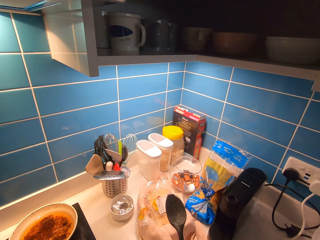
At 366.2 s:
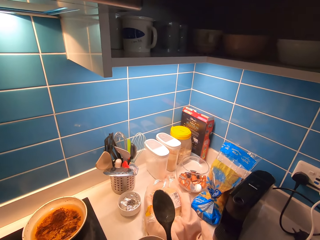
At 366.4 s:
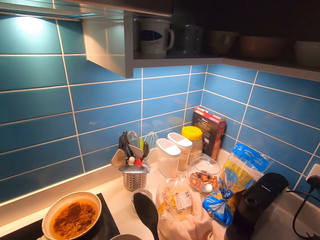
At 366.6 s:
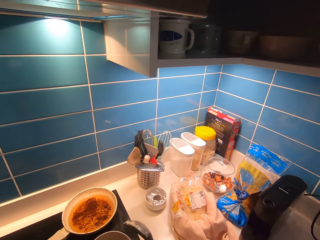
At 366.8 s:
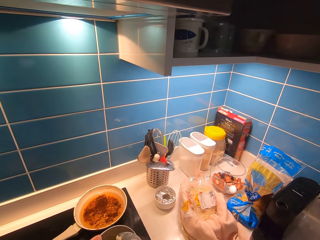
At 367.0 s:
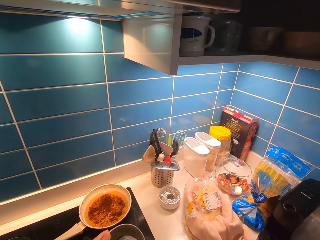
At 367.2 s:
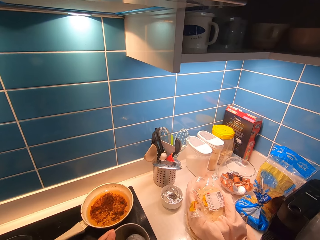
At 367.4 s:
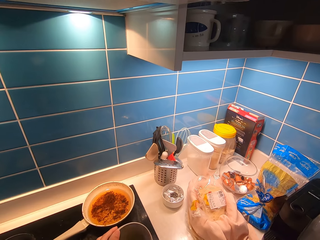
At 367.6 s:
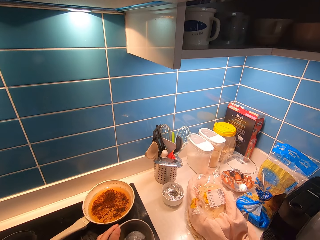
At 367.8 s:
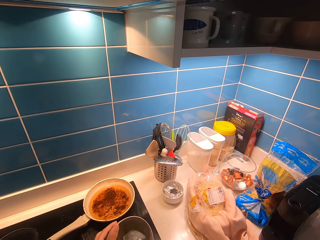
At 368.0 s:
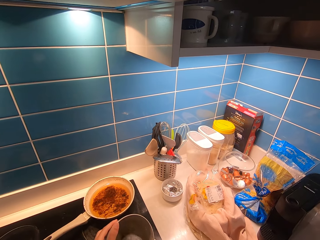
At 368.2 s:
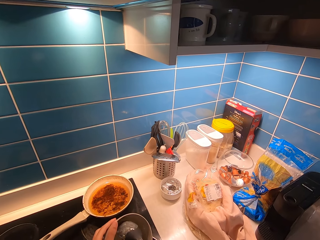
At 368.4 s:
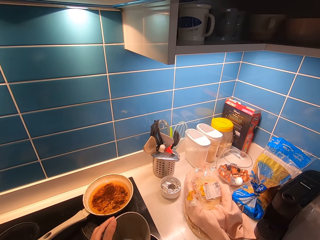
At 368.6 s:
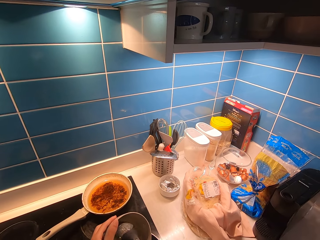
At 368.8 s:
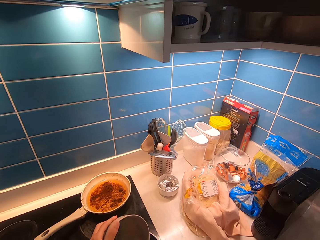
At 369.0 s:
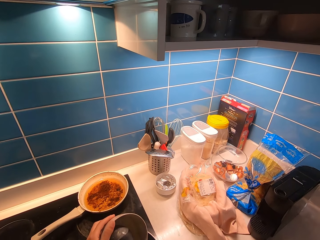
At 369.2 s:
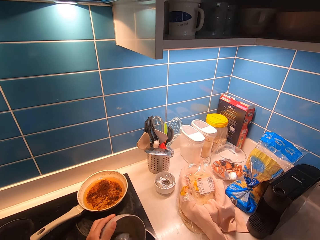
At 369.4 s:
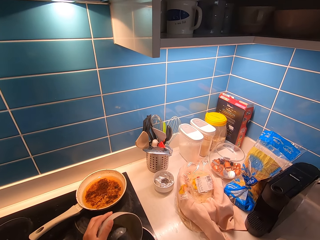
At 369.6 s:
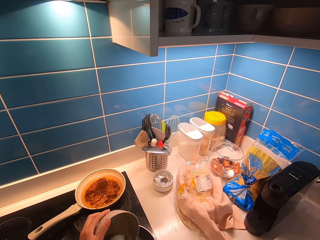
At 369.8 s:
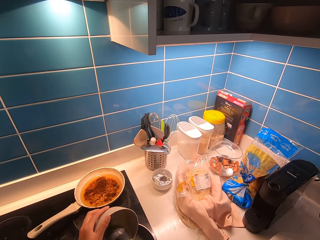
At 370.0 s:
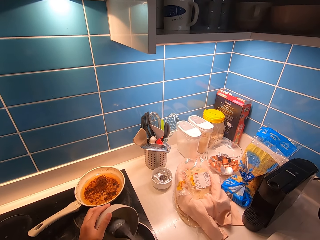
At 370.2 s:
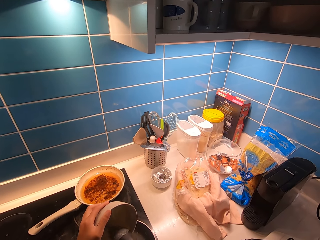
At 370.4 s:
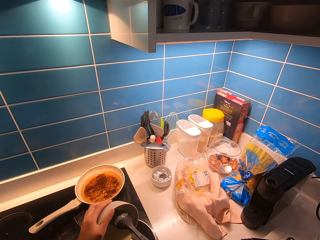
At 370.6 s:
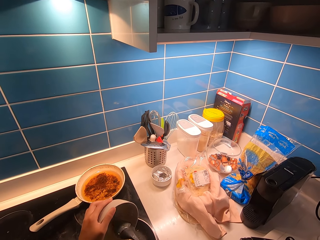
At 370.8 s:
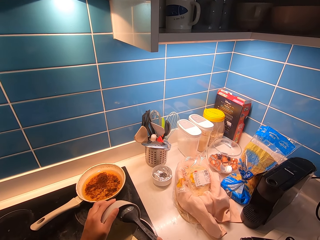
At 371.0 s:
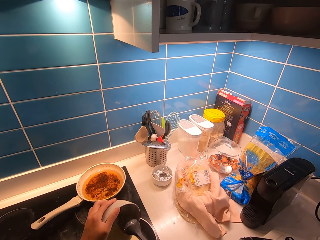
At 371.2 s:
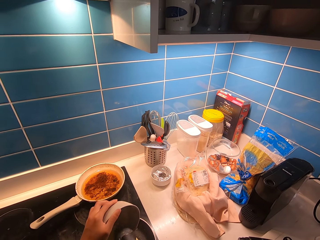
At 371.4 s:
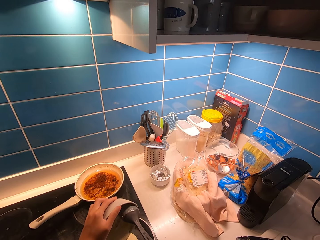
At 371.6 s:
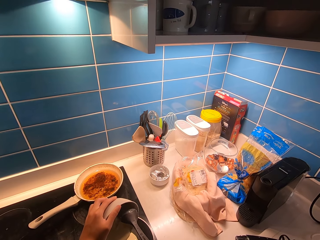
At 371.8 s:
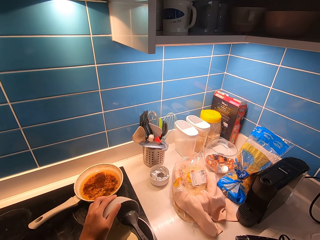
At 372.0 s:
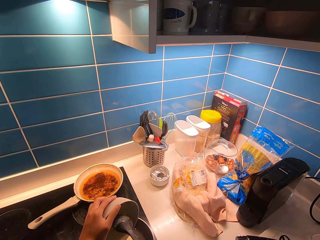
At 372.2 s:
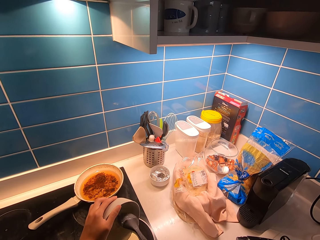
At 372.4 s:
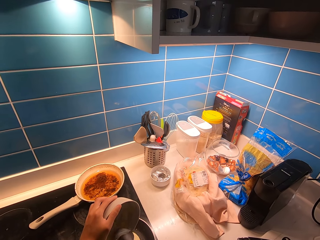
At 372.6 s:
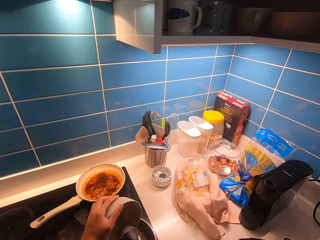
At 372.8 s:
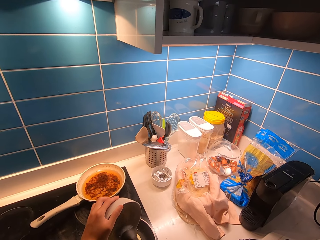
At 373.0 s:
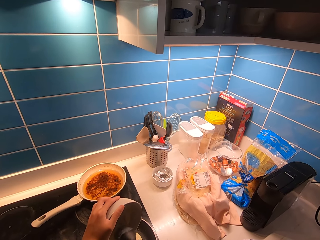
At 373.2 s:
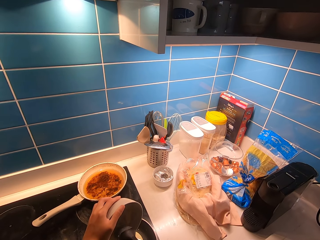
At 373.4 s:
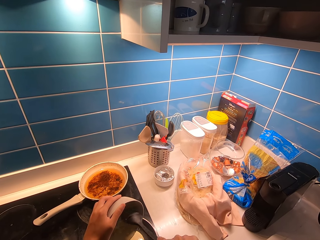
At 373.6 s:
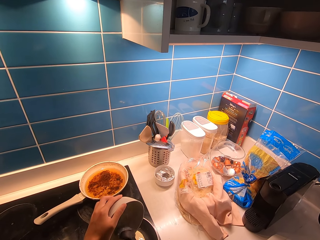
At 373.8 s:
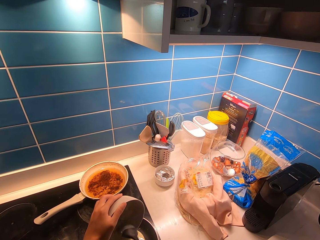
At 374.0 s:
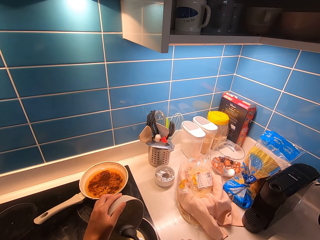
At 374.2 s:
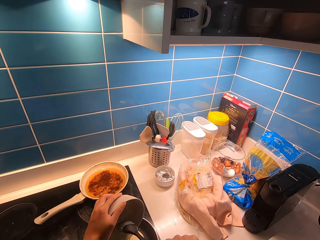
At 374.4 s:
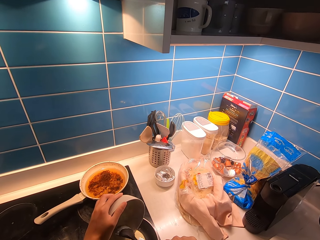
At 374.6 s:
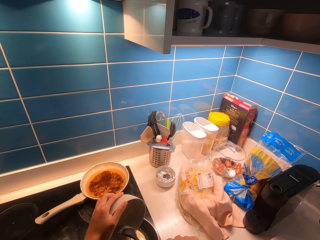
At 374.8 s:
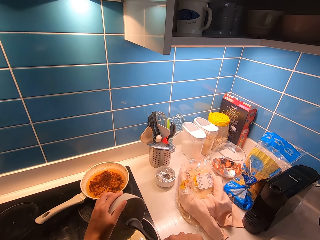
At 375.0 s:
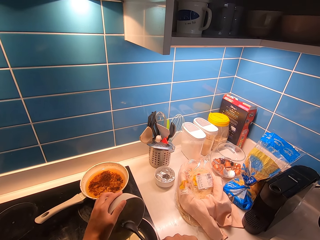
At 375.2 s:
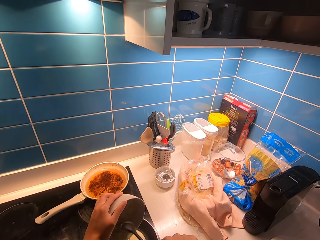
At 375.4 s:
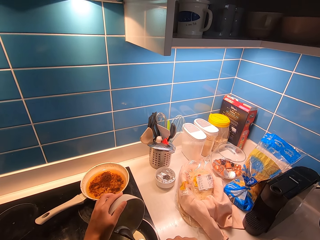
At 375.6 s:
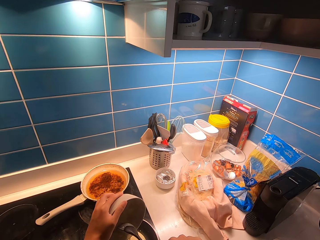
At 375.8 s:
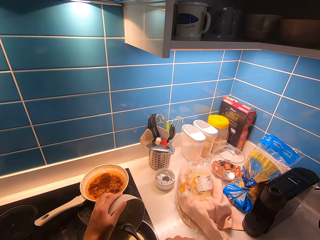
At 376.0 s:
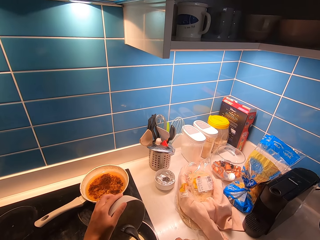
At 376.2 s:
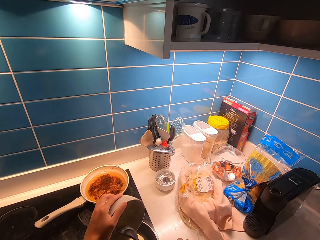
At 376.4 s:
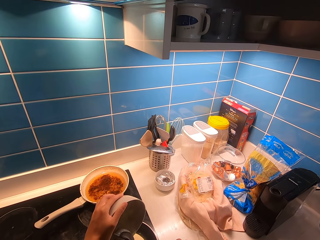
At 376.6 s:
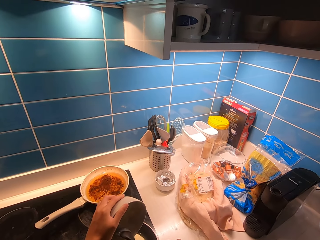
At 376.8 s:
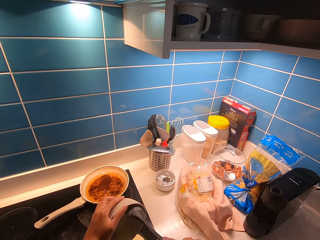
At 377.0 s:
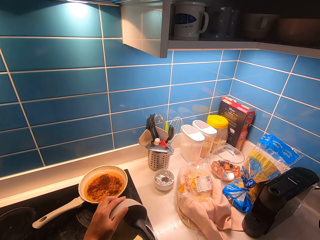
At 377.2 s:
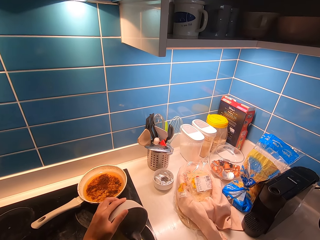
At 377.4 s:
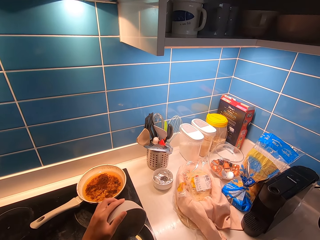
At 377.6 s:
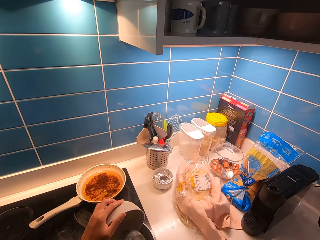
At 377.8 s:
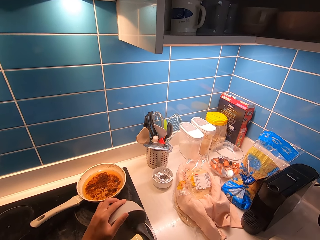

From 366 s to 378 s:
The camera wearer pours the pancake mixture in a pan. They stir the wheat.

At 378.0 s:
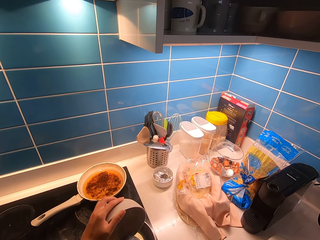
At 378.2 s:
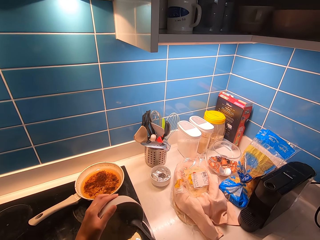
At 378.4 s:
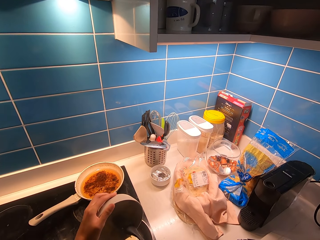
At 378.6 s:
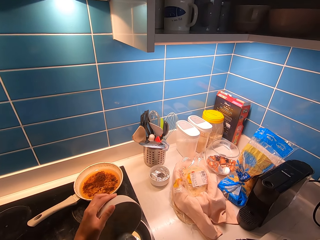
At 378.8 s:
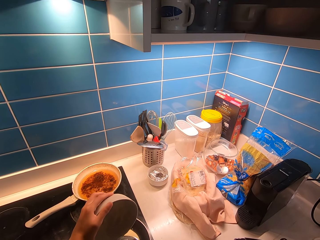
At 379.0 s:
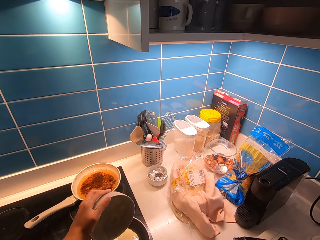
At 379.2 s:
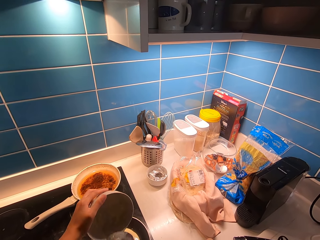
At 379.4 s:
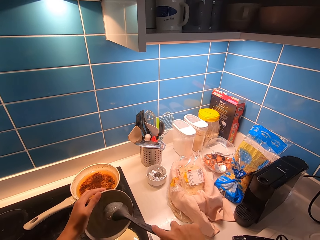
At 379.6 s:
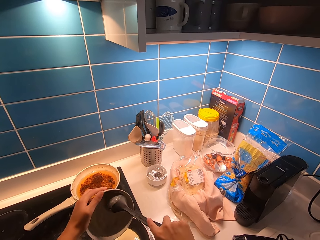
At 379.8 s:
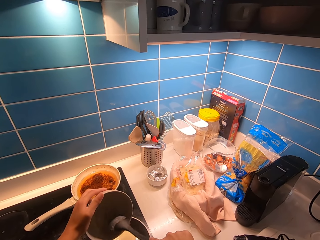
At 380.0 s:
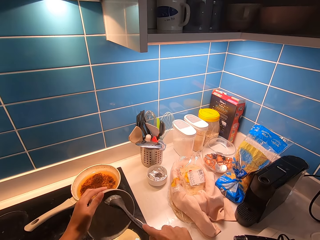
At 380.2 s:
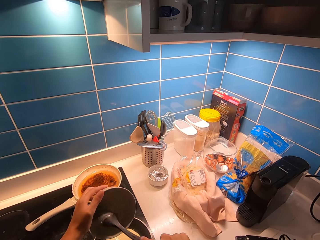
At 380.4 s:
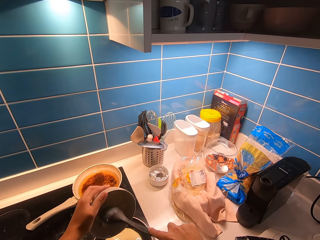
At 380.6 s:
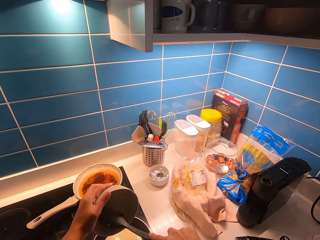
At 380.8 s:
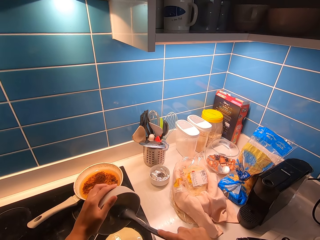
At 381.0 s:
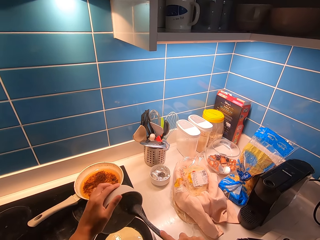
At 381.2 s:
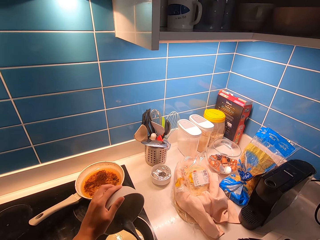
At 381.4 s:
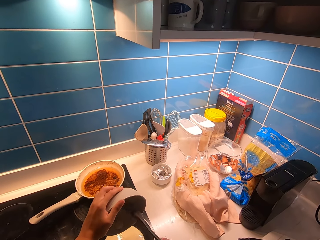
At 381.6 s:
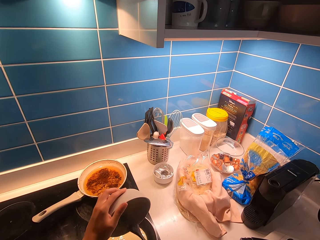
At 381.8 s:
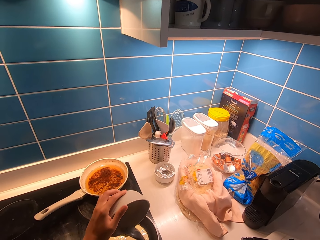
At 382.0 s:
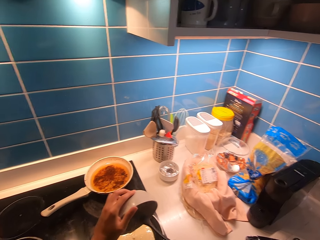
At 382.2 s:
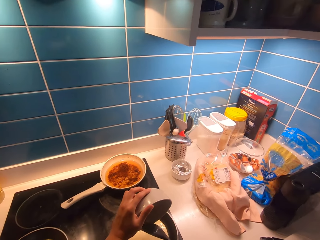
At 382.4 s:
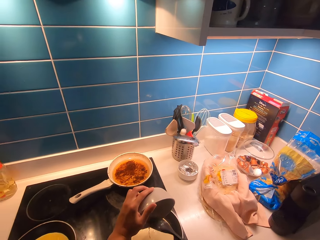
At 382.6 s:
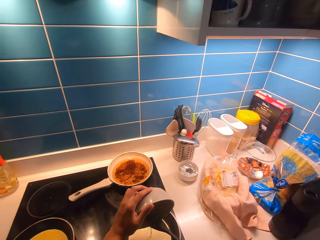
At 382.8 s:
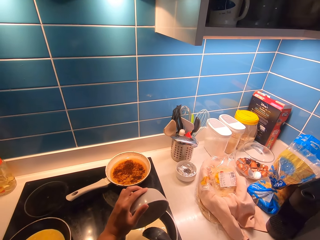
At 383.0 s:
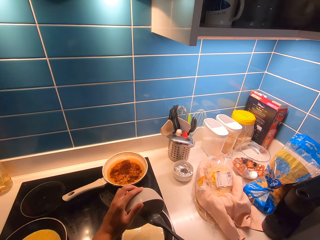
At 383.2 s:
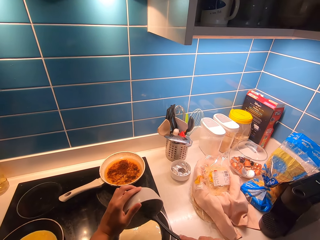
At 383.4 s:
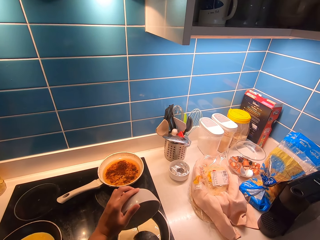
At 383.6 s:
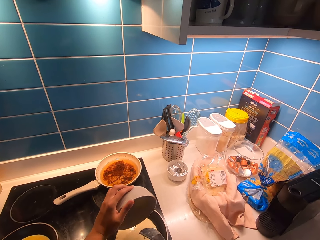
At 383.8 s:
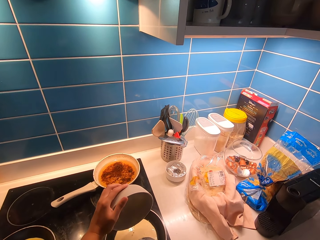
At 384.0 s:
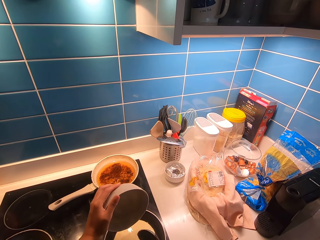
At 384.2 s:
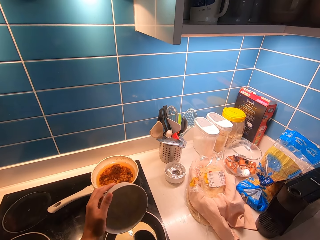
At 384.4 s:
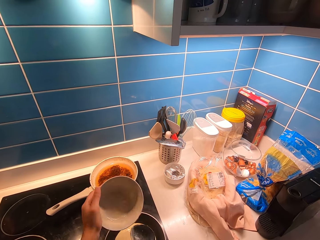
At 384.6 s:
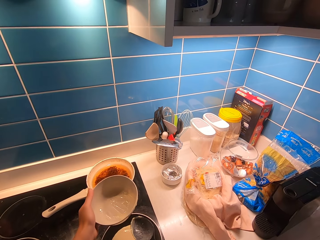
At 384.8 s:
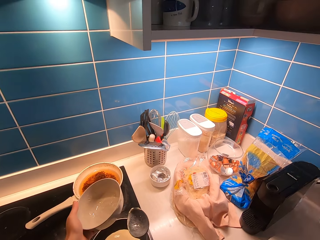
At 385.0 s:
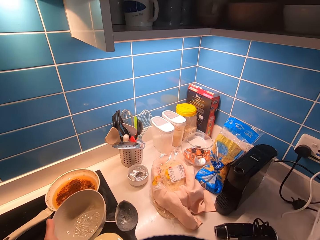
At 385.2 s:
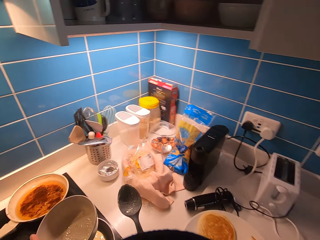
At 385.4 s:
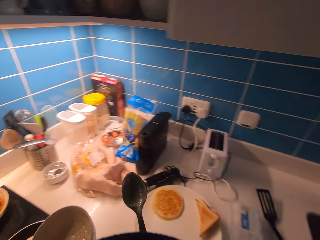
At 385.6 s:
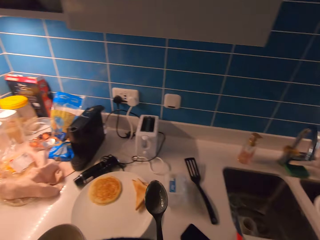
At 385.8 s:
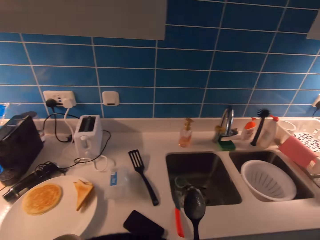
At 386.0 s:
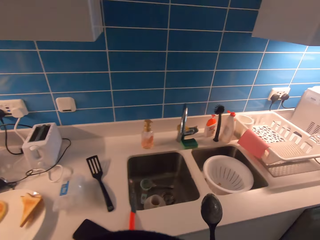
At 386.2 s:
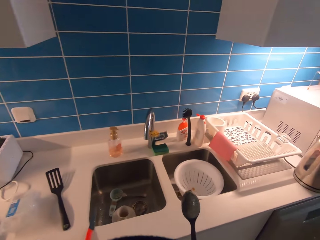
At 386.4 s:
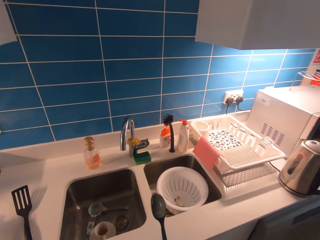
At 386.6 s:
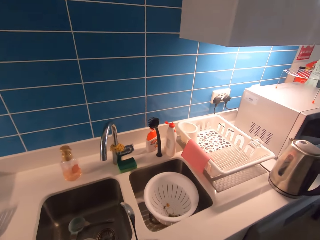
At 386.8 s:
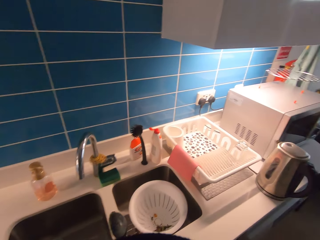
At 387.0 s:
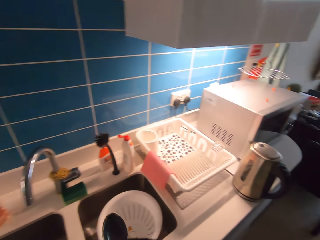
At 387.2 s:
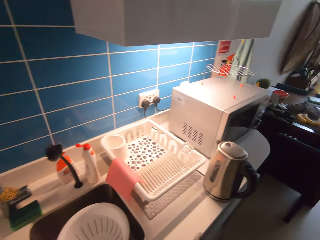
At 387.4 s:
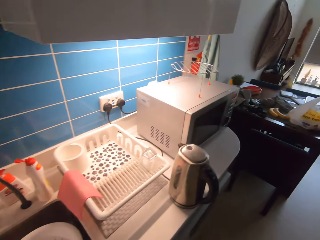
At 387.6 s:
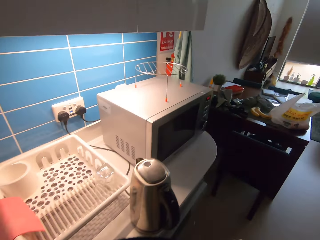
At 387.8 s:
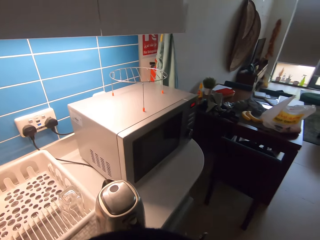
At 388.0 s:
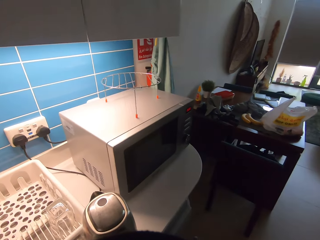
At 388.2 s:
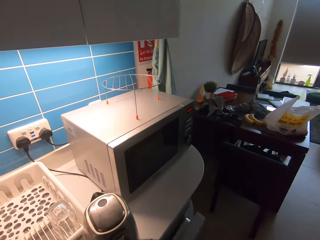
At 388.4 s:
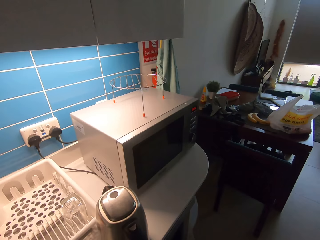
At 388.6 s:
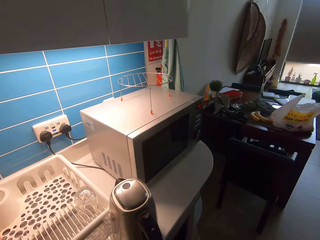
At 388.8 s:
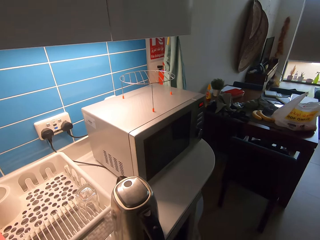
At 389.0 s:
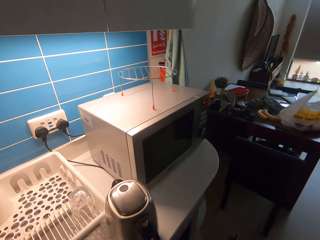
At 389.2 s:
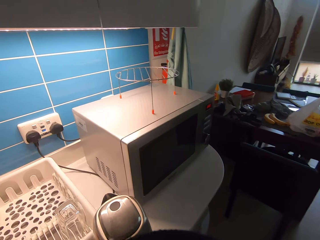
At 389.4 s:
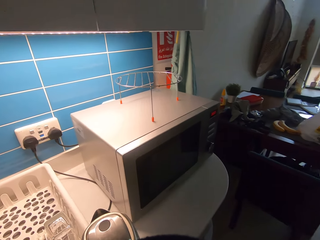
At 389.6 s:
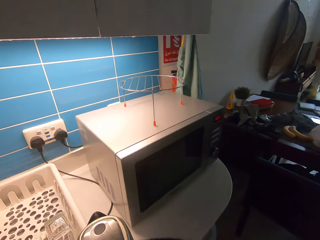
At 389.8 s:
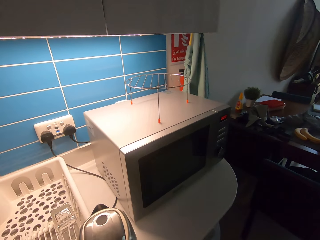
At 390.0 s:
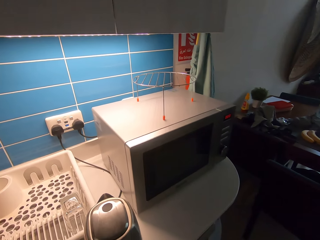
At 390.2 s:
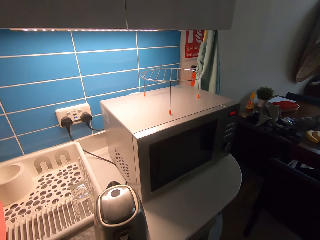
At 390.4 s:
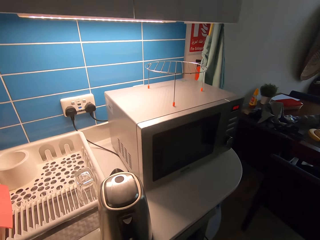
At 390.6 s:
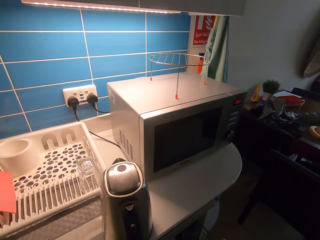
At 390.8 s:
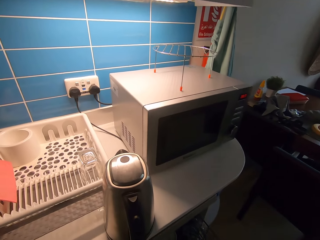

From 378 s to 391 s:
The camera wearer pours wheat in the pan. They walk around. They stare around.
